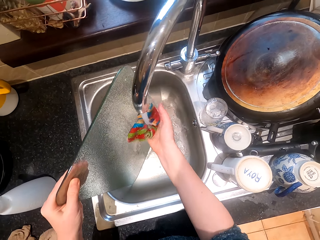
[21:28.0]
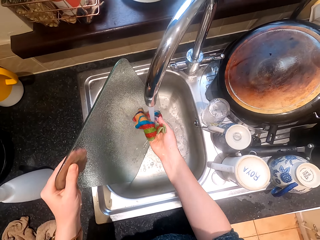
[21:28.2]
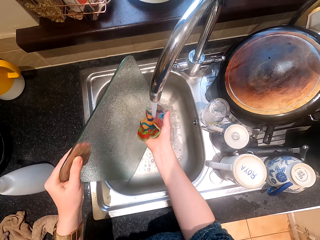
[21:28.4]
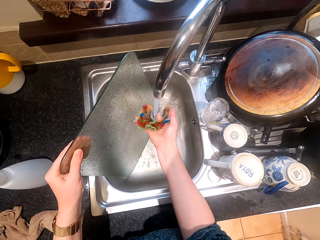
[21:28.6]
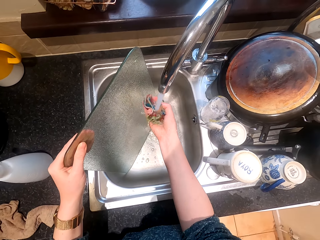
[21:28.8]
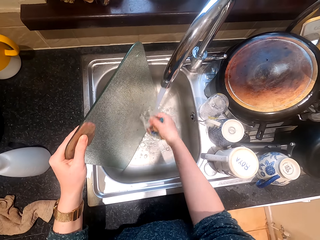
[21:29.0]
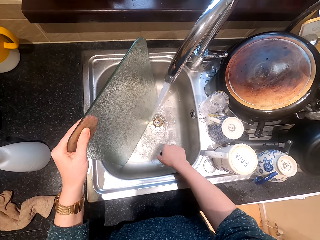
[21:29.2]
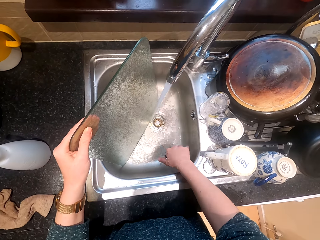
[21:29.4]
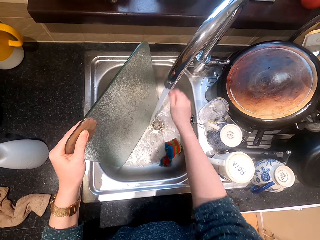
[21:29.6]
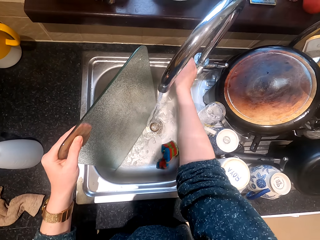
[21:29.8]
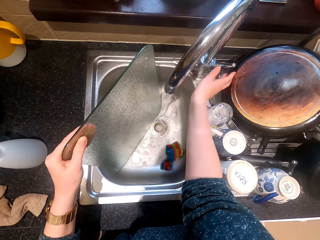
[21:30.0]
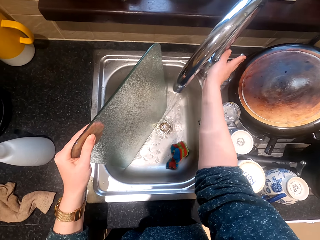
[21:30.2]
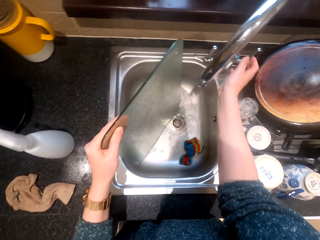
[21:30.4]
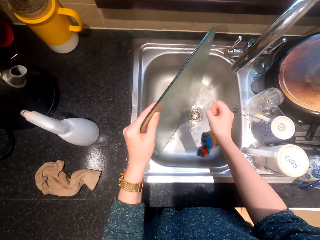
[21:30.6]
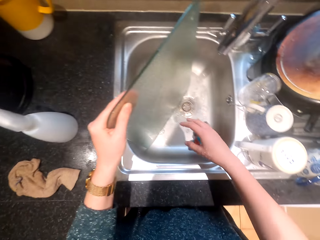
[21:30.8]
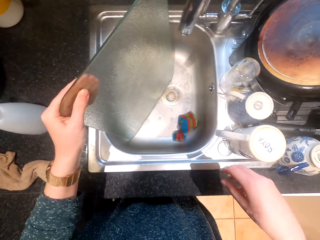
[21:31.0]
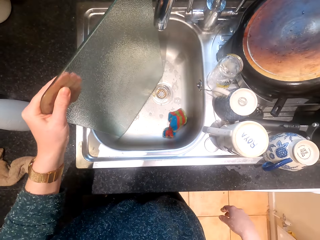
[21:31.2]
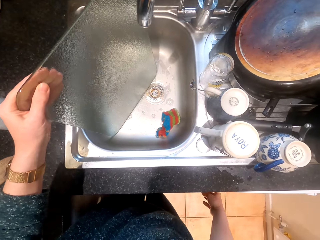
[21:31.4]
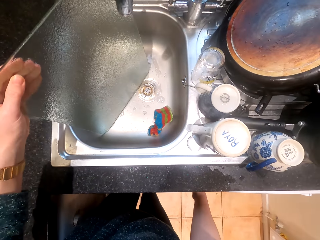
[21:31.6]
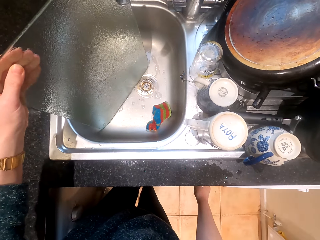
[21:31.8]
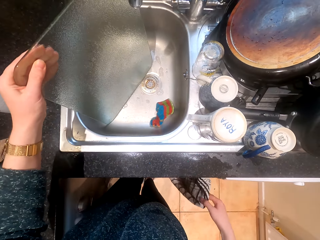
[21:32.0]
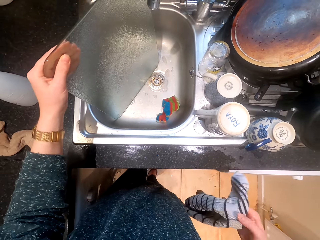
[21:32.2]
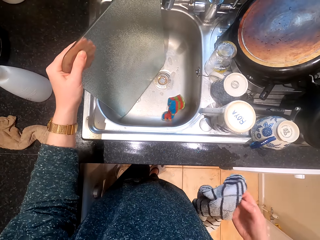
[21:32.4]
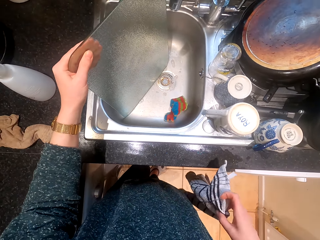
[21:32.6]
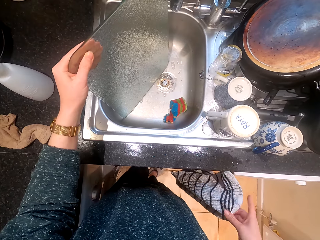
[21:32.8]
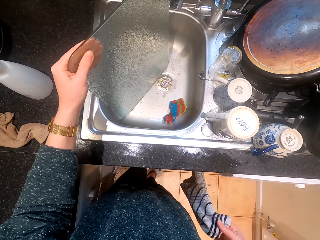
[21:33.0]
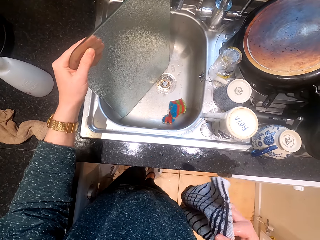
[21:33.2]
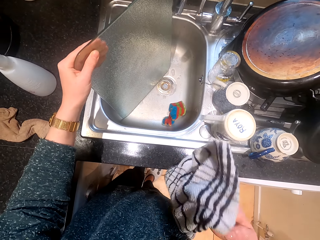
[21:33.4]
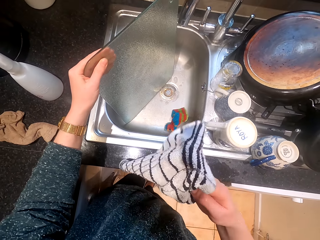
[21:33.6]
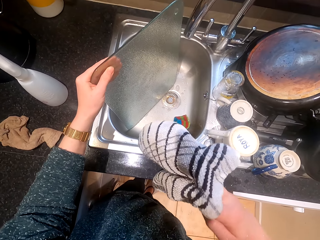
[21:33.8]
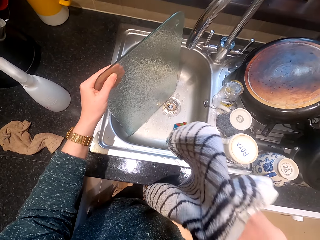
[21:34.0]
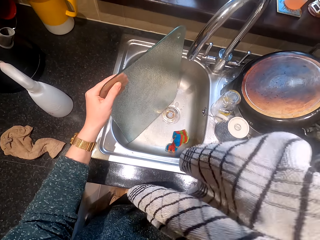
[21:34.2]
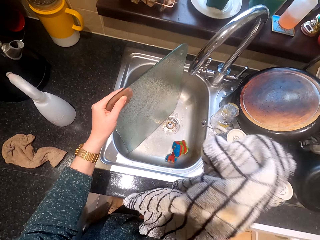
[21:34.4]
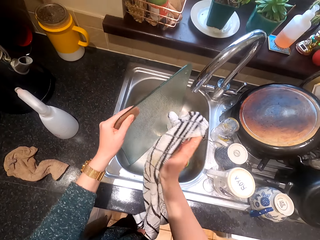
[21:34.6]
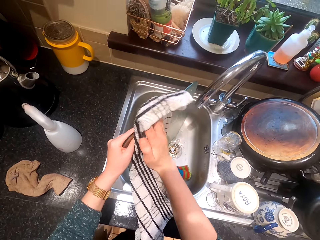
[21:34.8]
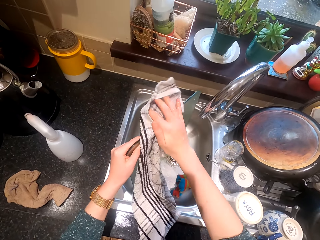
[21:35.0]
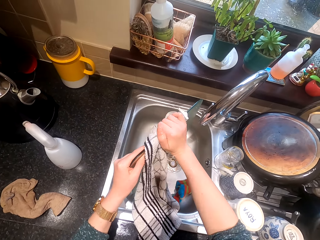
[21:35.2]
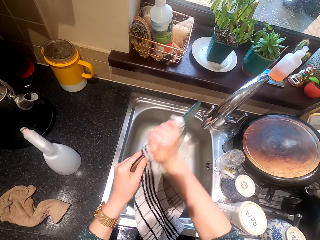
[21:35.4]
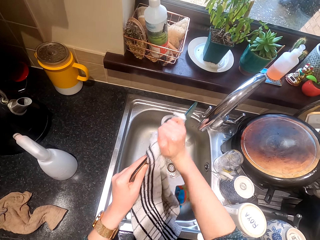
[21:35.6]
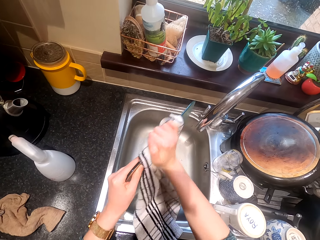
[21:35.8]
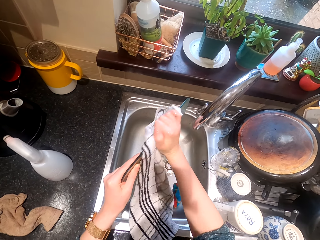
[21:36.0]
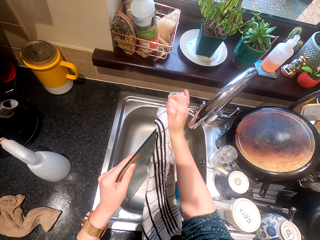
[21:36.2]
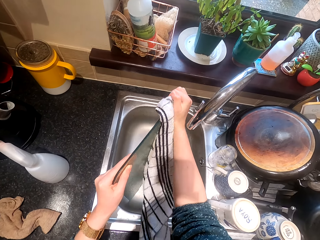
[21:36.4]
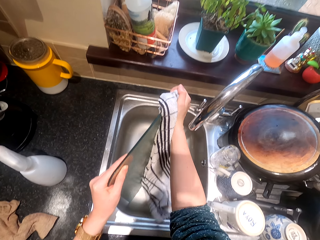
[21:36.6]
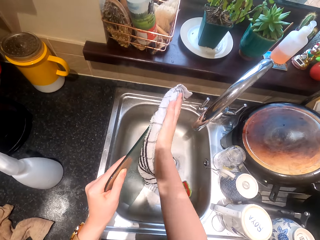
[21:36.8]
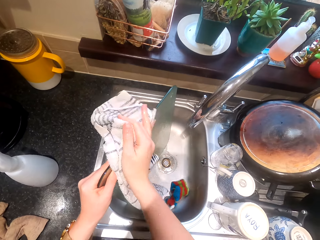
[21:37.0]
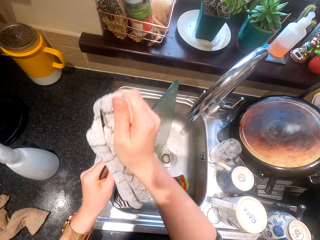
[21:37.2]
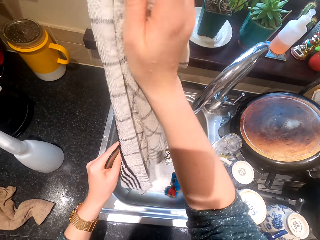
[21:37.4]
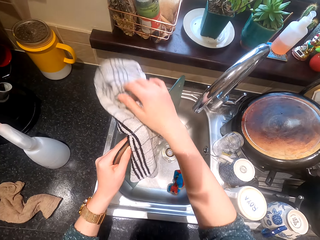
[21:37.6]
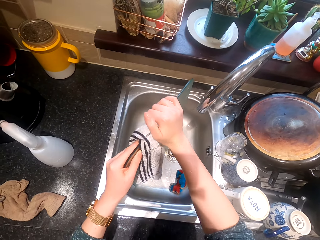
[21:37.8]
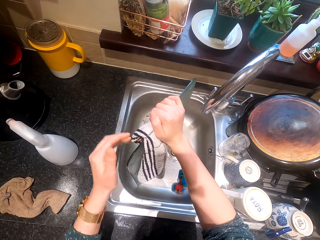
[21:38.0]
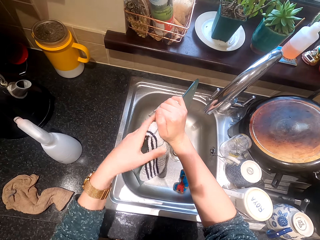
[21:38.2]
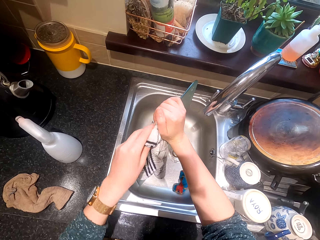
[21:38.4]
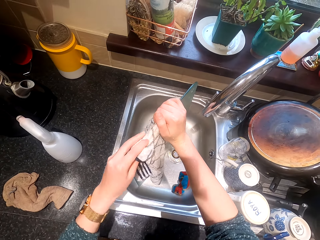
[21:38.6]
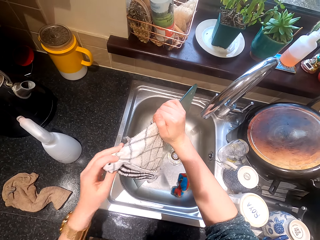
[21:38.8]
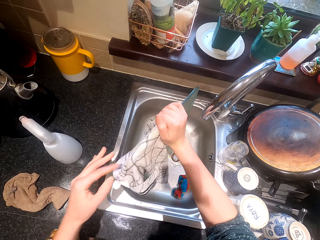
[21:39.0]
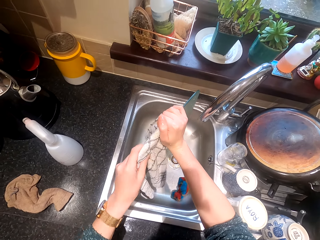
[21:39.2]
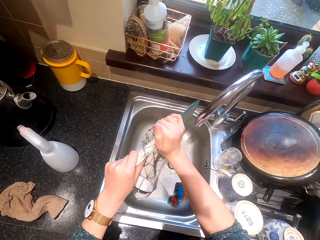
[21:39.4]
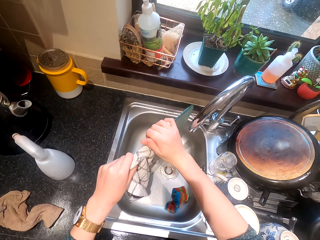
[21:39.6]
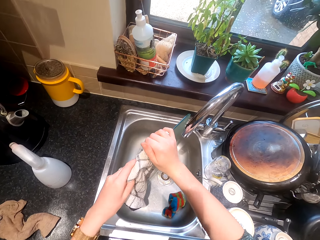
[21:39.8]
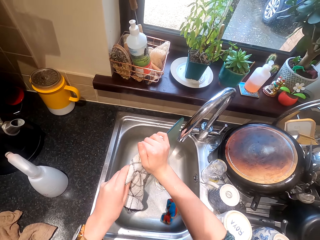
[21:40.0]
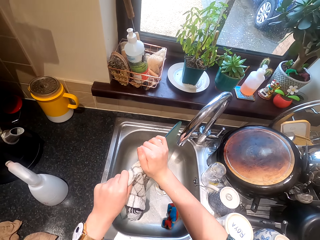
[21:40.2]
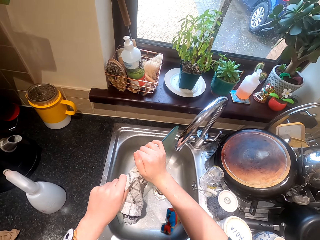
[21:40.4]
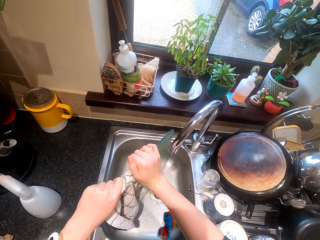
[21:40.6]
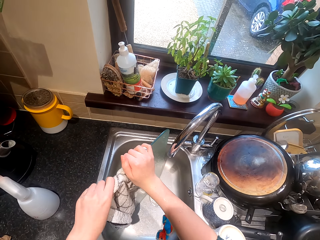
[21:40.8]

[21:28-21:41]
The camera wearer puts the sponge in the sink and closes the tap. They take a cloth or towel. They wipe the glass pane or chopping board.

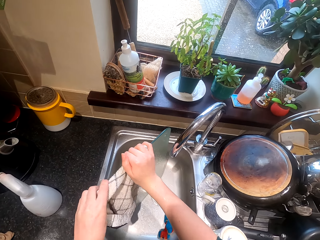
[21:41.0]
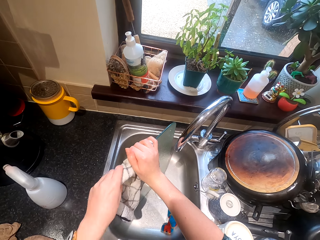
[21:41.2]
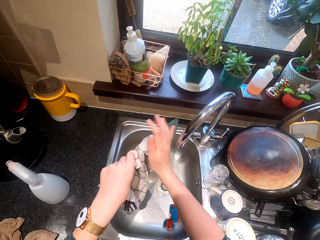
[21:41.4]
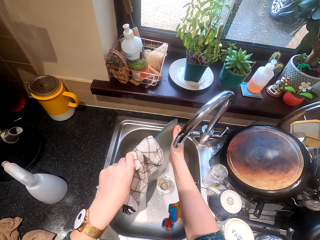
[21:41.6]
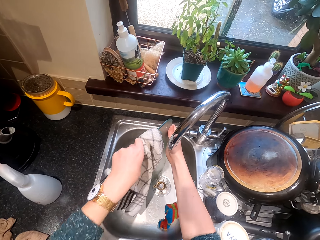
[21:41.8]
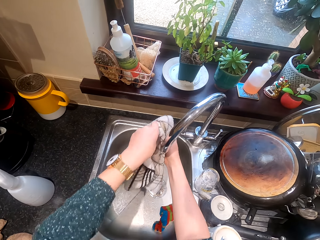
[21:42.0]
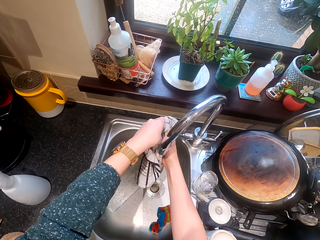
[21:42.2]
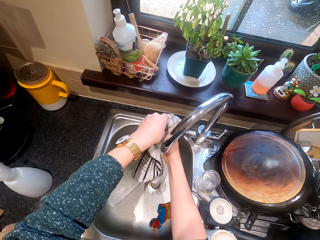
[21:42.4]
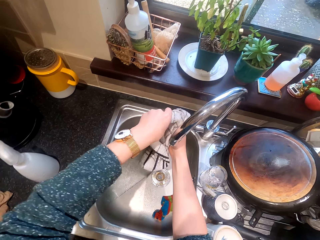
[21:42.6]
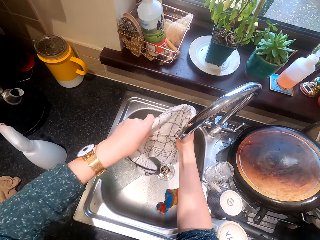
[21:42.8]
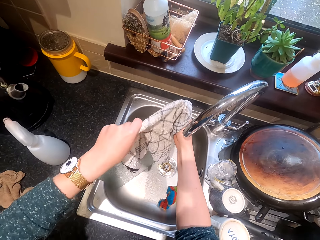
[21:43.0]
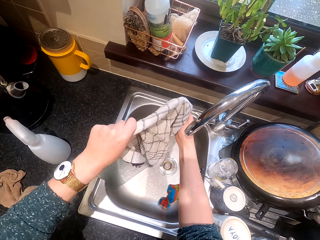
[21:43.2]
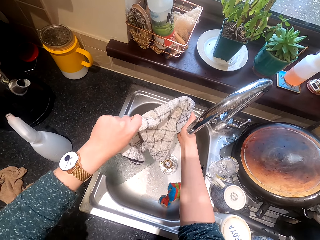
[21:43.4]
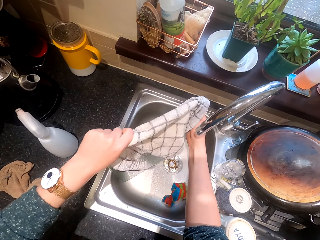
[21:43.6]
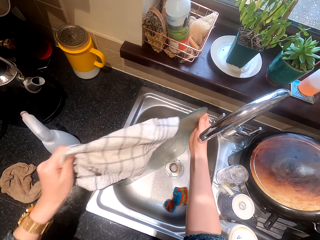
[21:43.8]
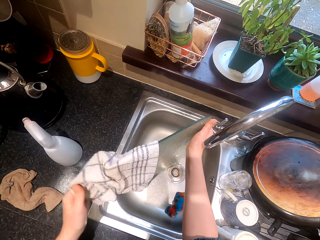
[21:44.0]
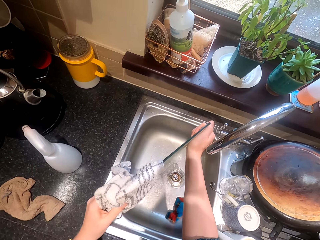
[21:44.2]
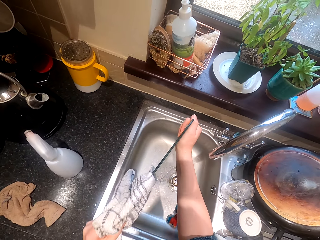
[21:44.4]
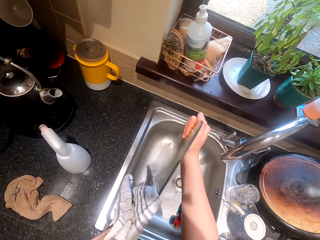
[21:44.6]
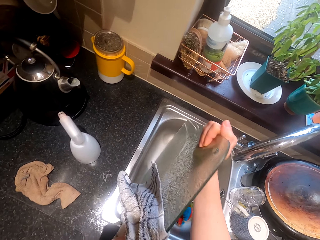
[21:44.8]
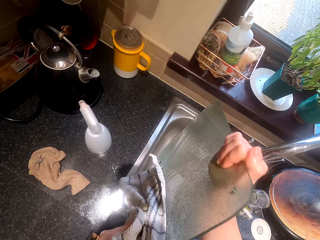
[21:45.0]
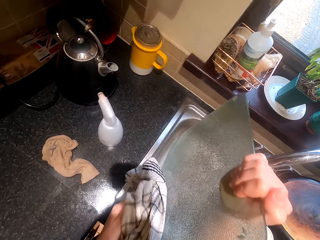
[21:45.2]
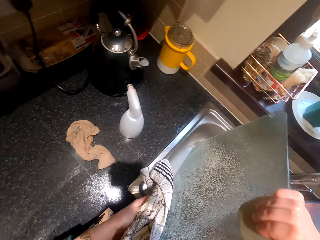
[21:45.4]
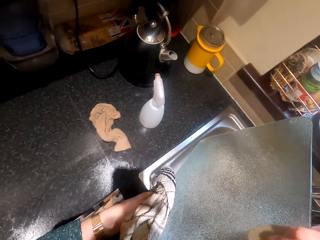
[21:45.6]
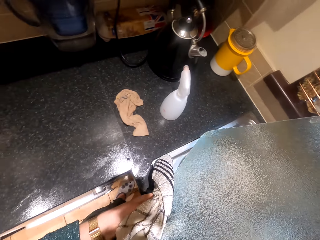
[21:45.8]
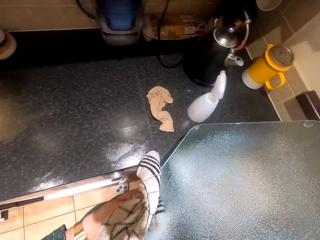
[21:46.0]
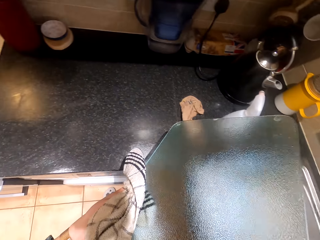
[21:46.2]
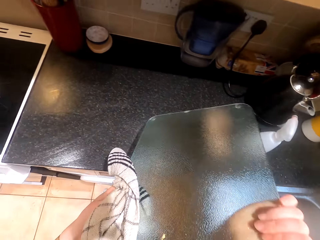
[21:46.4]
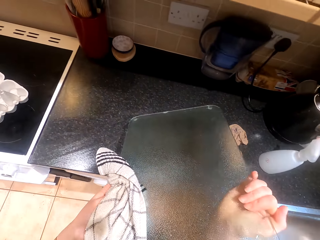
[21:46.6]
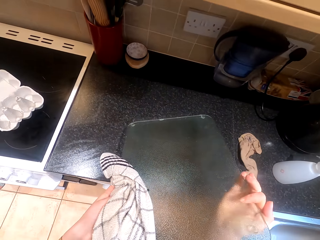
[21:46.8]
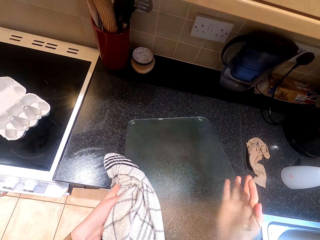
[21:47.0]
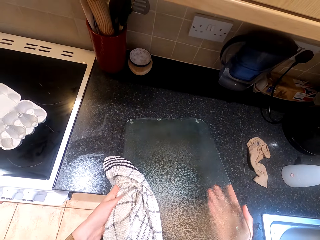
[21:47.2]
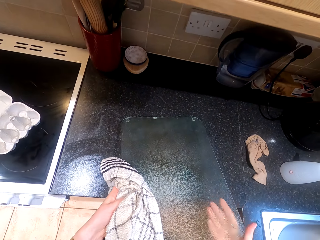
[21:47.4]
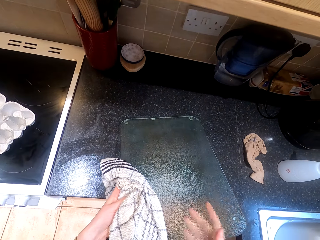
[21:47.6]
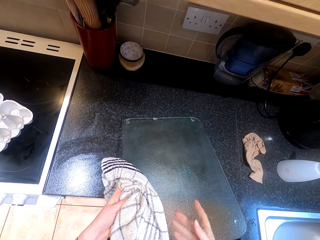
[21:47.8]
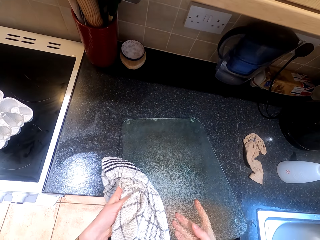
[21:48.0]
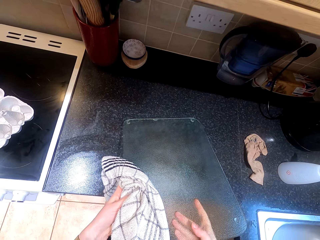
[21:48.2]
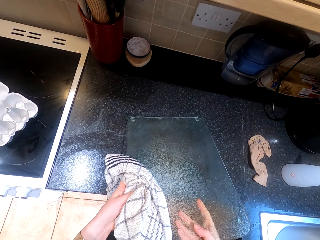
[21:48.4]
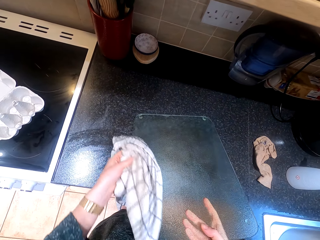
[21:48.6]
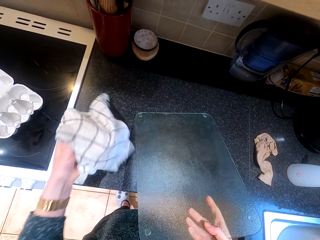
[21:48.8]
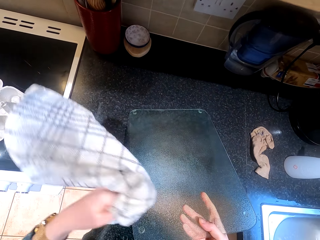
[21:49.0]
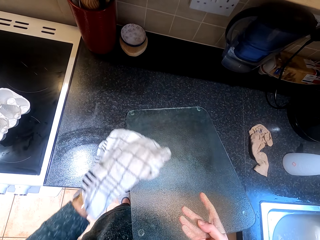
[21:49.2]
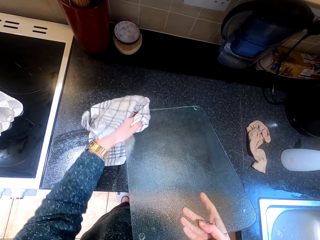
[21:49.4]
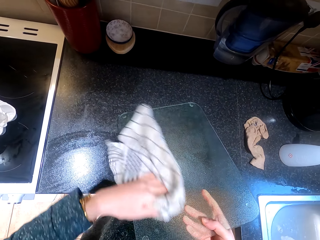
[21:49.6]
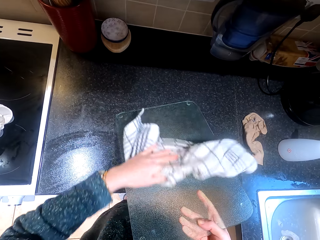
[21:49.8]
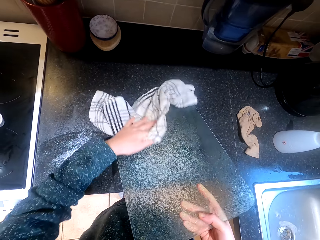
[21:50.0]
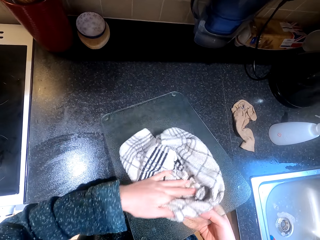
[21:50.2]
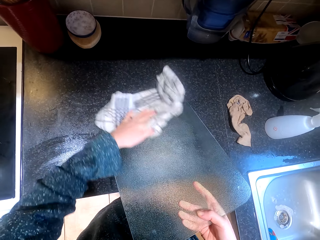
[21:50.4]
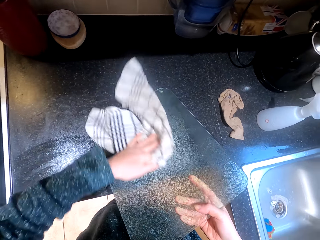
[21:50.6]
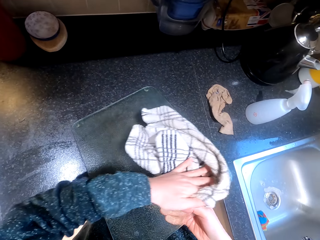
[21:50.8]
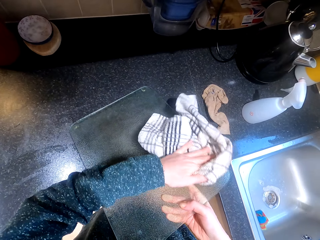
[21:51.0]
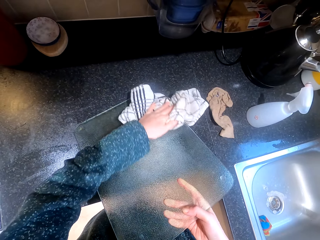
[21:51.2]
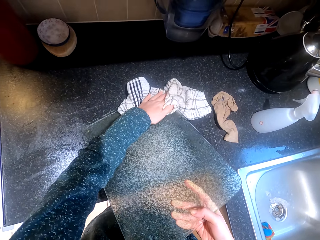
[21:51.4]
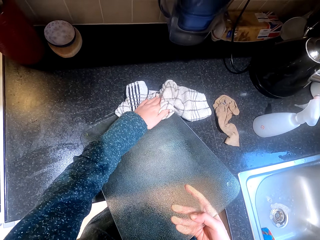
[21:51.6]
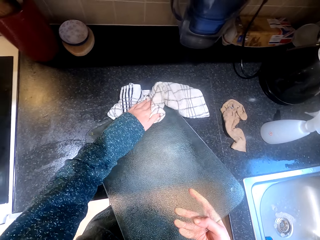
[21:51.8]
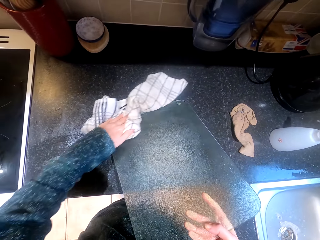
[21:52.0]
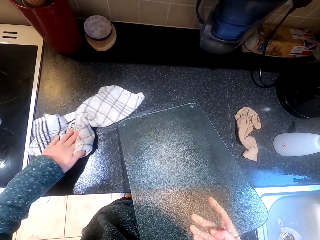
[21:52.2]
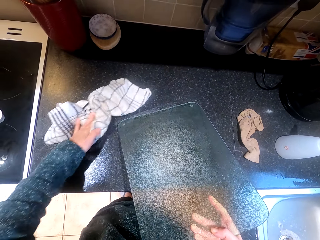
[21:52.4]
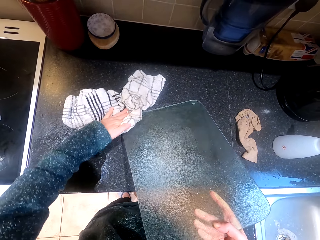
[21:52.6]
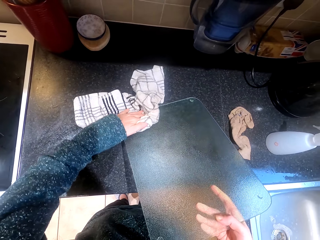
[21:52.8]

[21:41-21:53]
The camera wearer puts the chopping board down. They lift the glass pane, put the glass pane on the surface, and wipe the glass pane.
